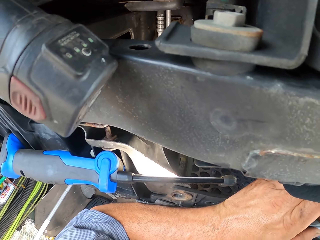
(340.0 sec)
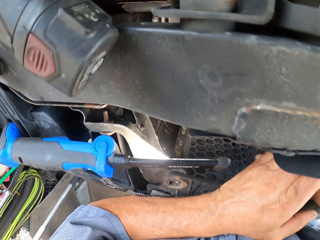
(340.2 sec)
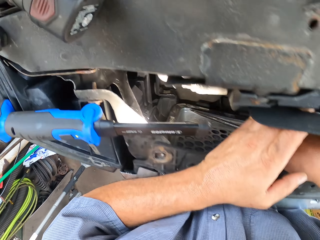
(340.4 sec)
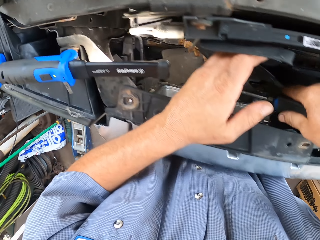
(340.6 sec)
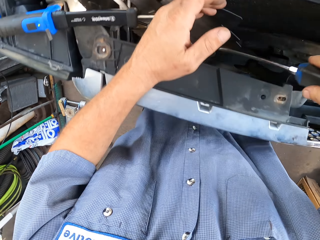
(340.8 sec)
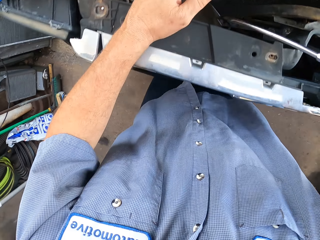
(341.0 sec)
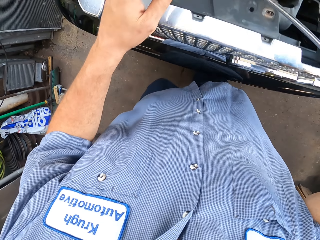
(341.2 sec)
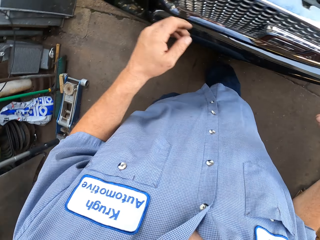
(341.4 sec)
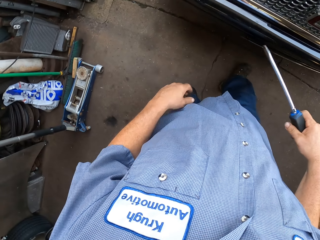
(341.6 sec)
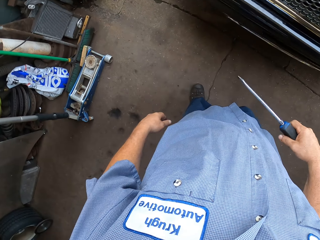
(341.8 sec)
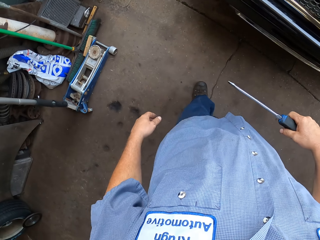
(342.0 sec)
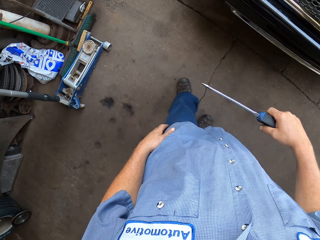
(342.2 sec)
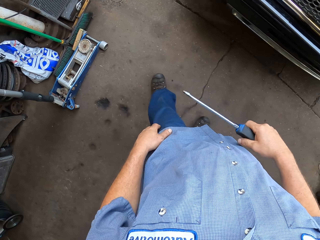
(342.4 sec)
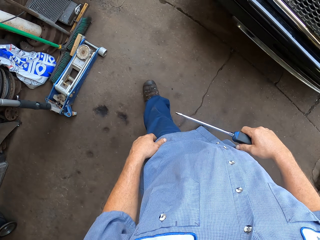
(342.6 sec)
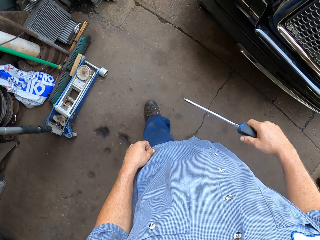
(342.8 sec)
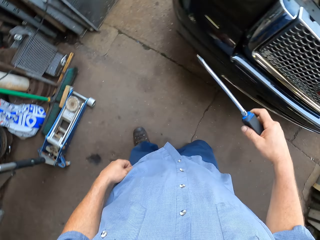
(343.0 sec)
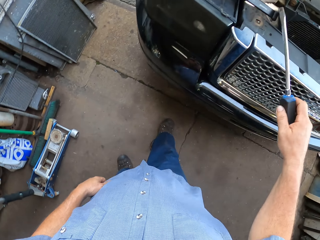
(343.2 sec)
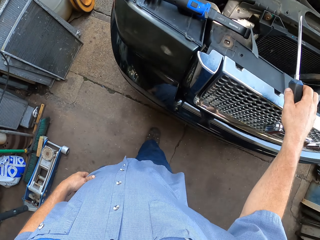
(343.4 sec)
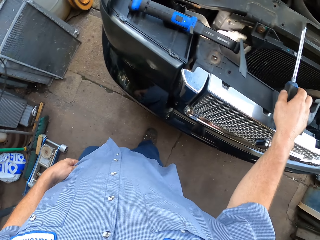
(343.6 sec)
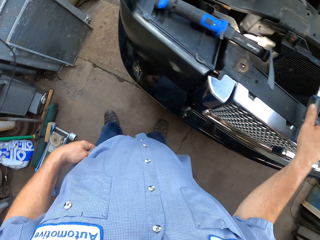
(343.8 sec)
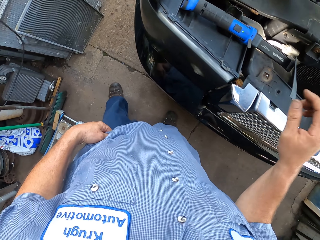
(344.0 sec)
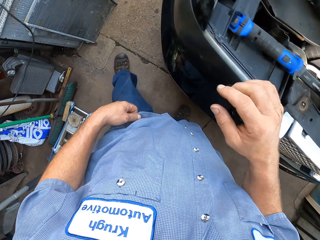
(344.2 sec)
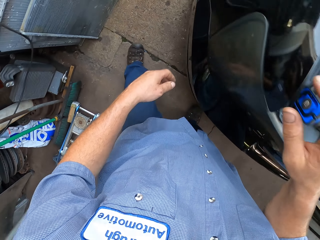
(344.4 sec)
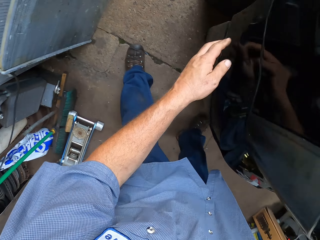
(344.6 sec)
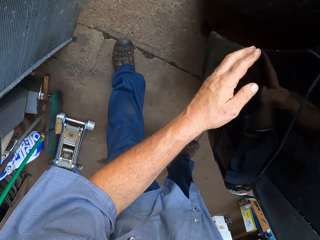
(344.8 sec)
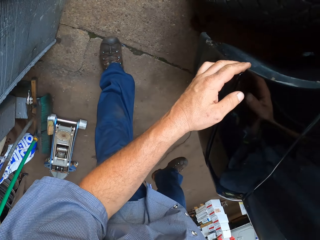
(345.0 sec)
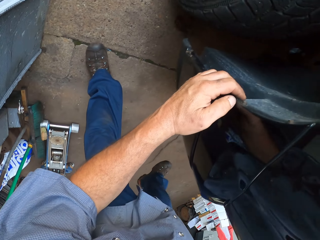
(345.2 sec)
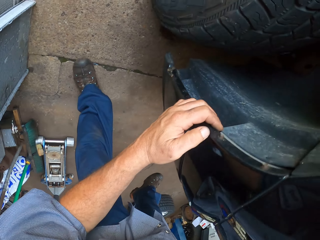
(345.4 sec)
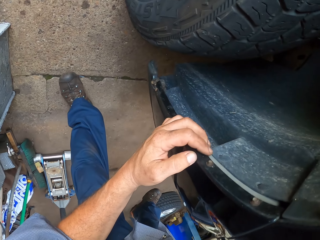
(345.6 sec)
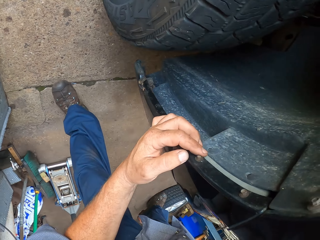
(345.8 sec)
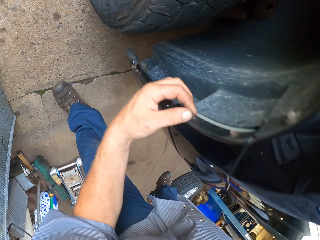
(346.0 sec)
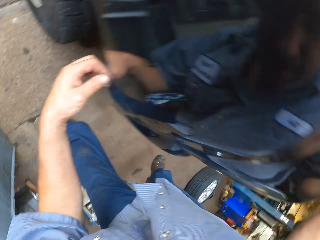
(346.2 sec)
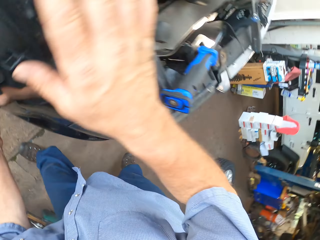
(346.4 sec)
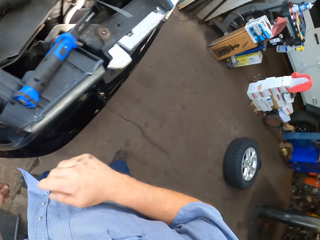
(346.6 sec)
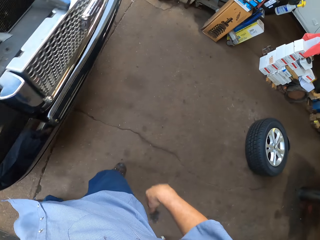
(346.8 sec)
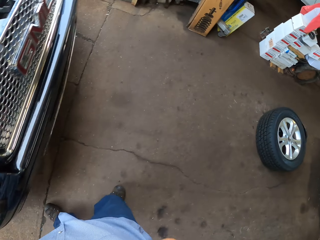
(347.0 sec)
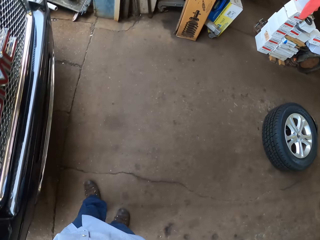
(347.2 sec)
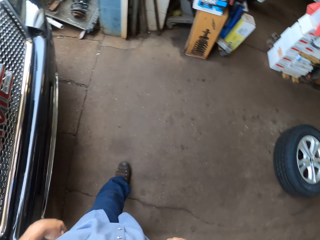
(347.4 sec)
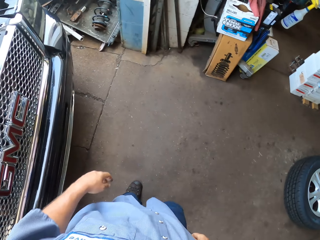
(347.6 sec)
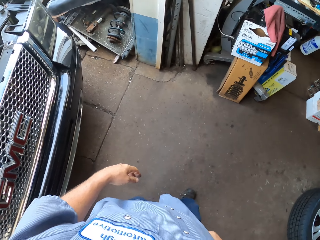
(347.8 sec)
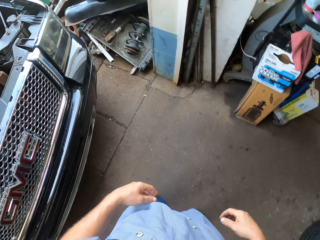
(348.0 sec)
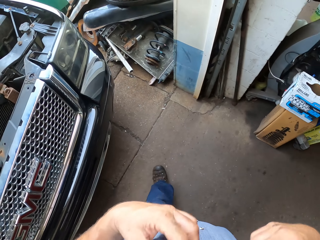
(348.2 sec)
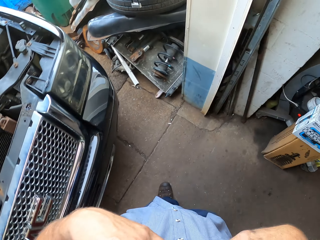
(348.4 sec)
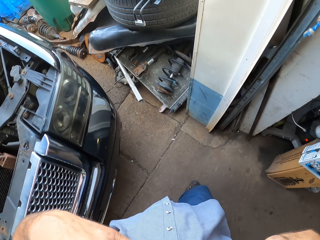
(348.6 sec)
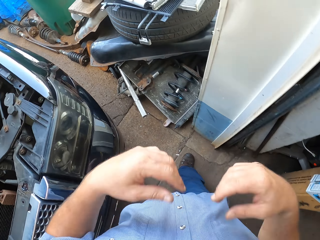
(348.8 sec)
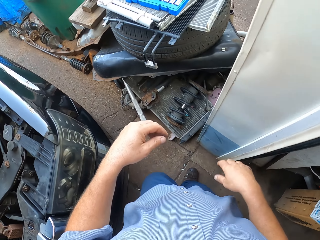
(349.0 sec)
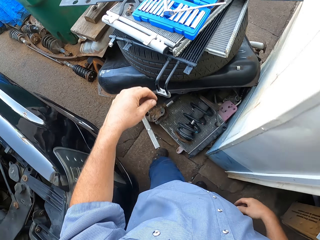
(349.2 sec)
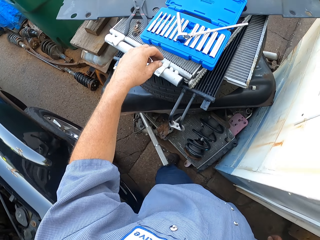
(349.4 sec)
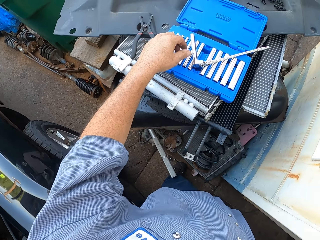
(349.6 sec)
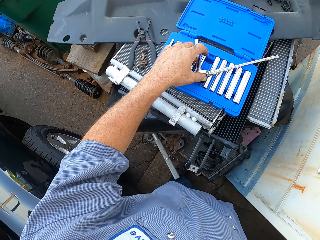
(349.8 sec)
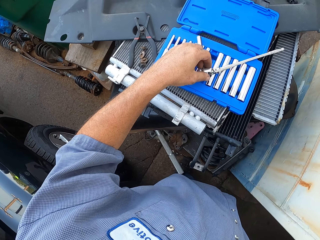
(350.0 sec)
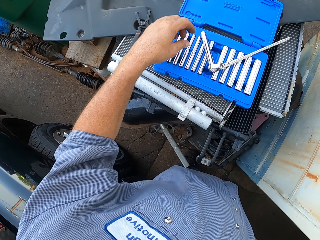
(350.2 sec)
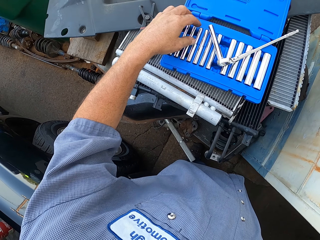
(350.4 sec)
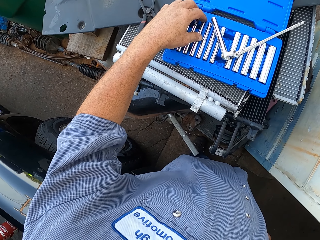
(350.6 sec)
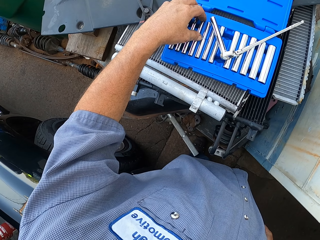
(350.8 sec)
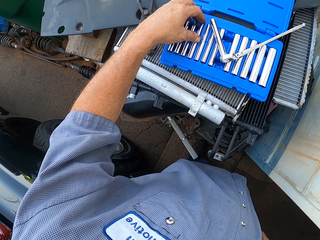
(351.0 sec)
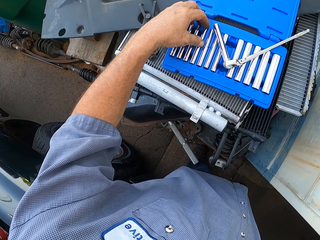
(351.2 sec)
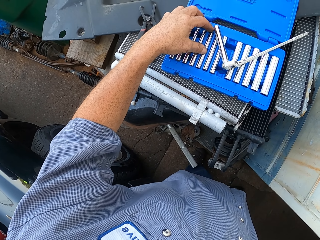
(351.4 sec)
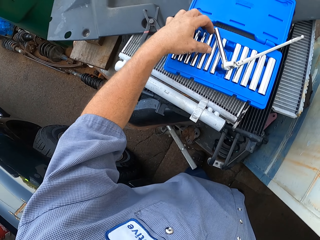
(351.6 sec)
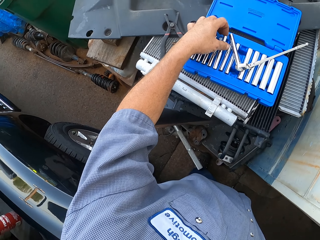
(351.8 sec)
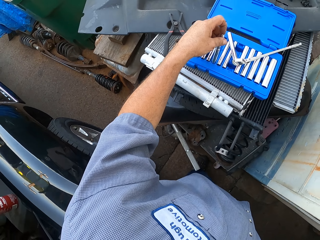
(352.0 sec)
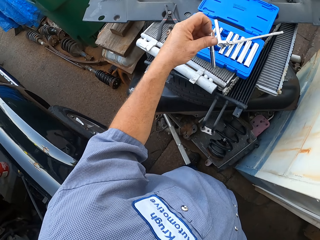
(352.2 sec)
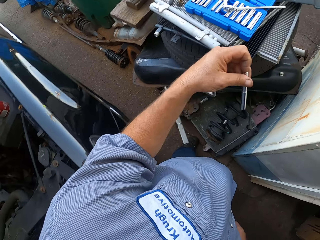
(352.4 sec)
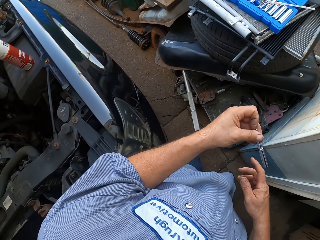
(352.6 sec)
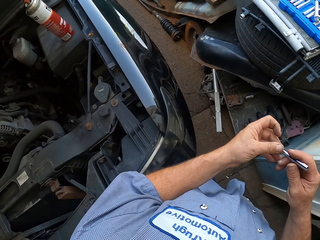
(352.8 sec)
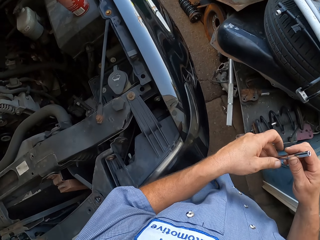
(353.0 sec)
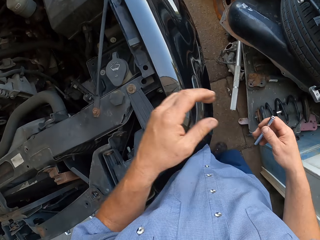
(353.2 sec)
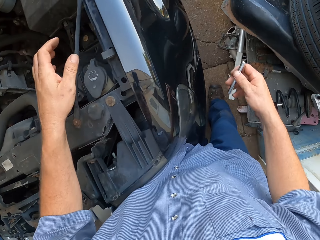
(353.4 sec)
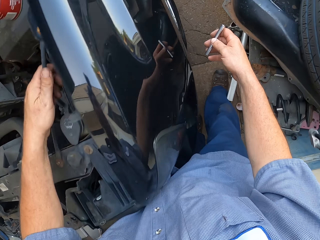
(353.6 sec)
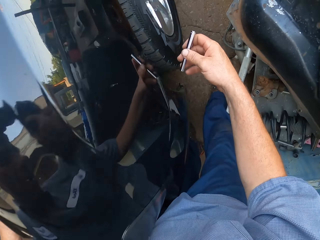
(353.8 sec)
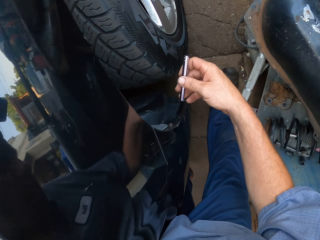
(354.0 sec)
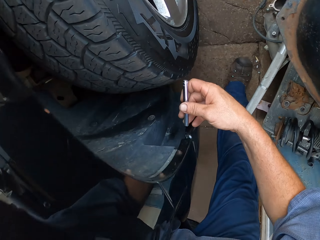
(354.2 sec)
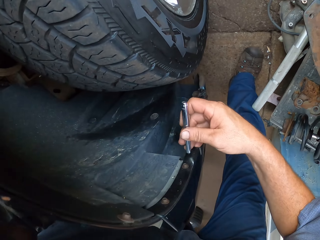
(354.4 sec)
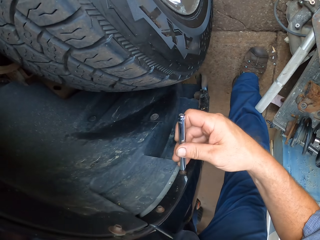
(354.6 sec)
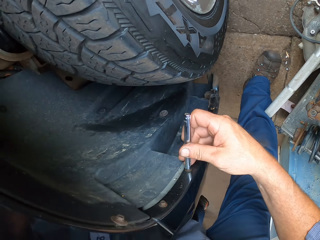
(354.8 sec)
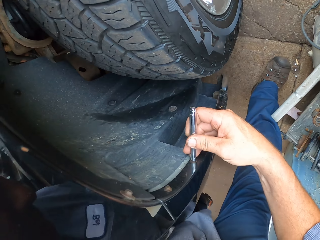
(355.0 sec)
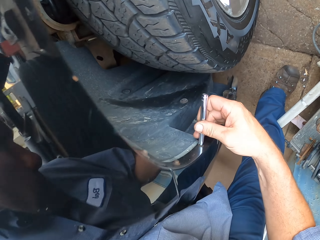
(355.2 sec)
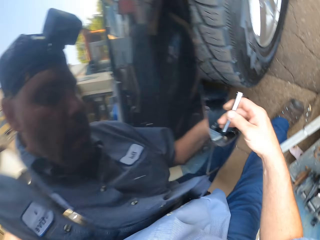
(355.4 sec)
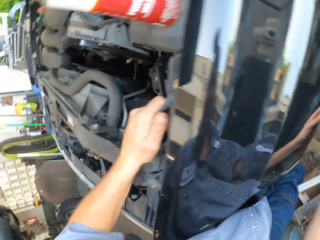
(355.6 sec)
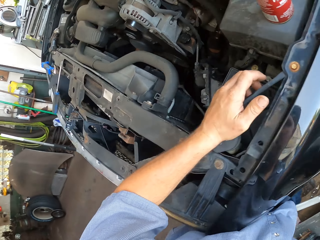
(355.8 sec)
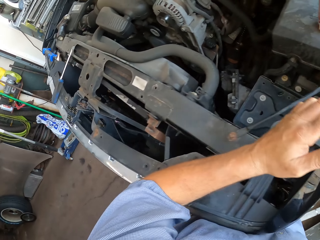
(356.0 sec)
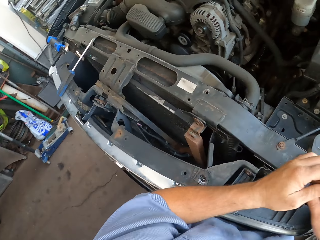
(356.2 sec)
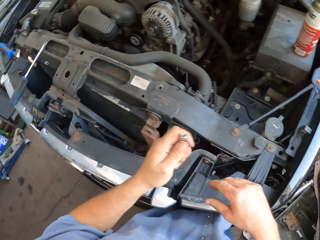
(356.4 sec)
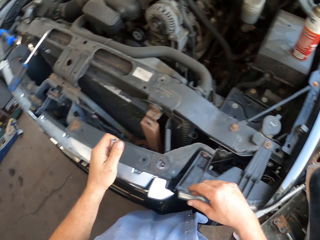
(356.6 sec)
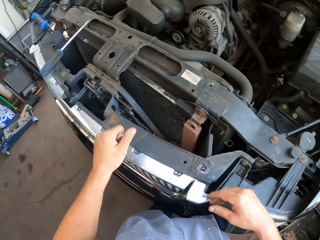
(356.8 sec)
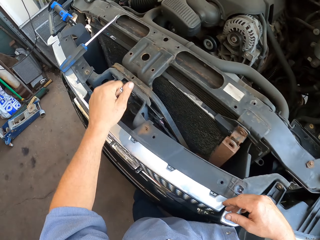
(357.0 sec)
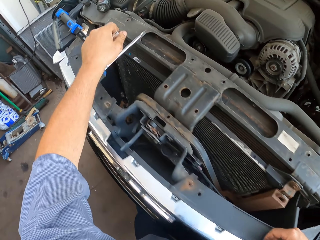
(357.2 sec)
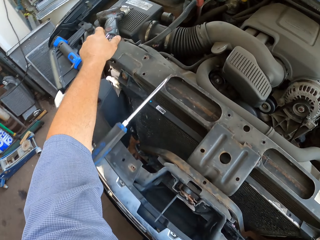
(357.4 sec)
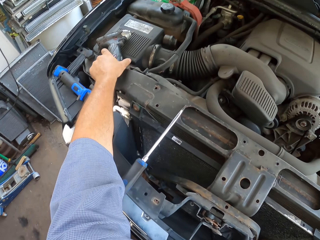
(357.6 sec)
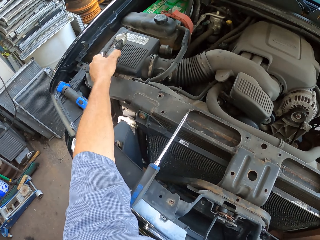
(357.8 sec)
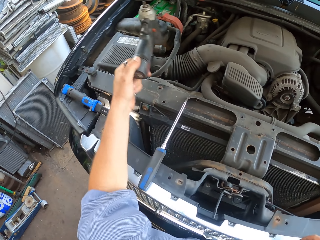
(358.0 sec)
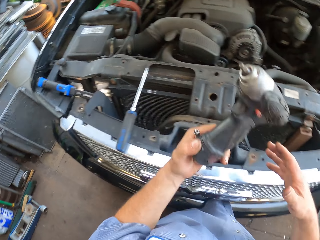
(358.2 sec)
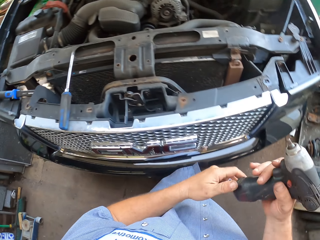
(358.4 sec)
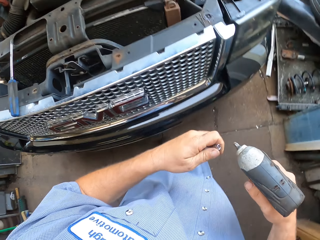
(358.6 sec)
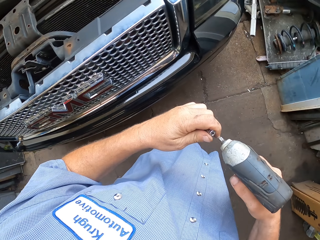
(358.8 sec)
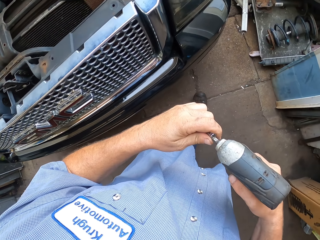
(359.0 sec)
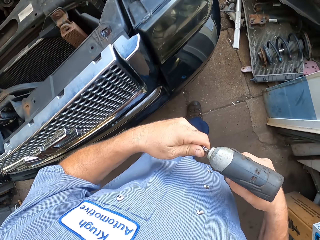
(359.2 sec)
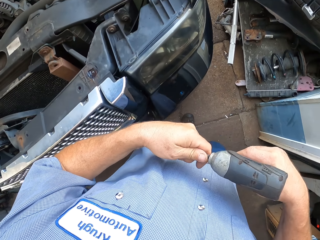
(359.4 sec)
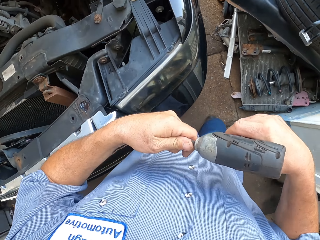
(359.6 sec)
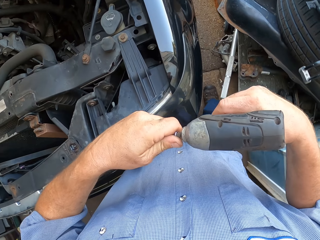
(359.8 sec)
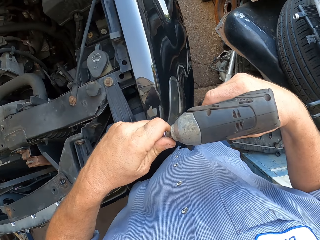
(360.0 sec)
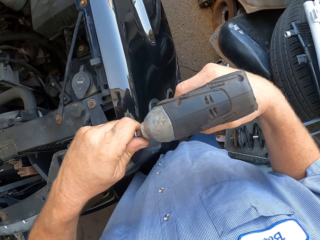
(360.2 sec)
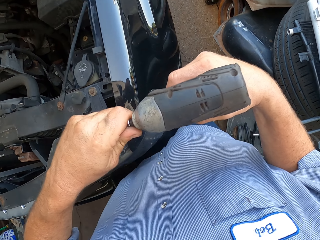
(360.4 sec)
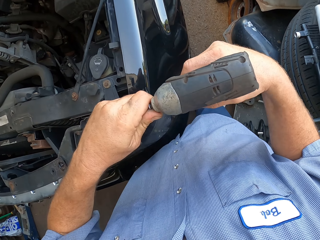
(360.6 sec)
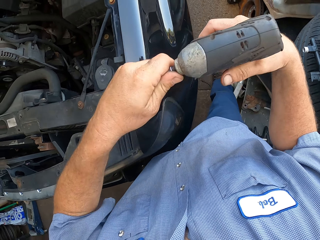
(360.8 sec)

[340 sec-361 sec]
The camera wearer moves his hands from the grills. He places his hands down, moves forward, and puts down a screwdriver on the car. He releases his hand from the car, walks forward, and holds the car with both hands. He bends over a bumper, looks around, and walks forward. He holds his chest with both hands, walks forward, and moves a tool with the left hand. He picks up a screw and puts the screw on his right hand. He fits a drill extension to a nut. He walks forward, puts the screw inside a hole, turns around, and lifts his hands up. He picks up a drill with the left hand. He places the grill on the left hand. He drills the screw. He connects a metal rod to the drill. He walks forward.
